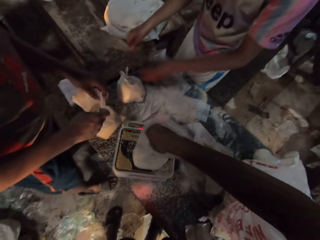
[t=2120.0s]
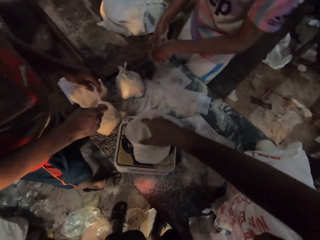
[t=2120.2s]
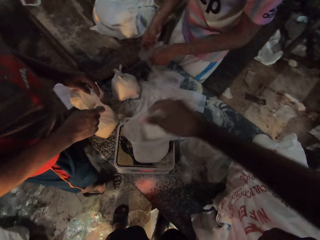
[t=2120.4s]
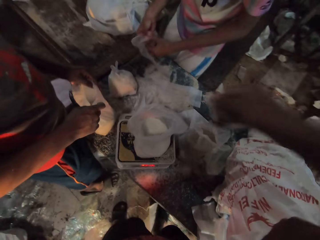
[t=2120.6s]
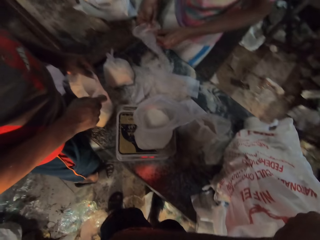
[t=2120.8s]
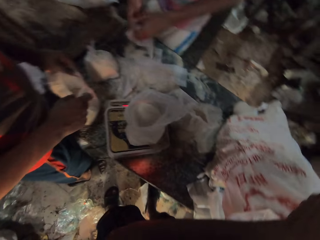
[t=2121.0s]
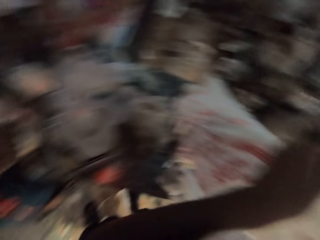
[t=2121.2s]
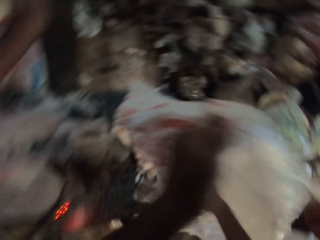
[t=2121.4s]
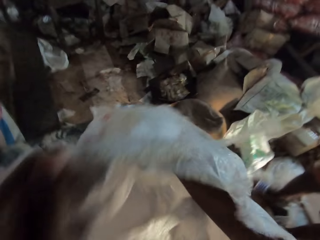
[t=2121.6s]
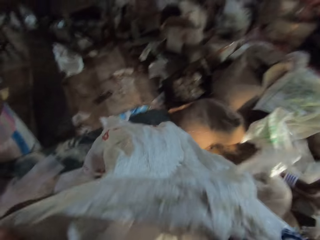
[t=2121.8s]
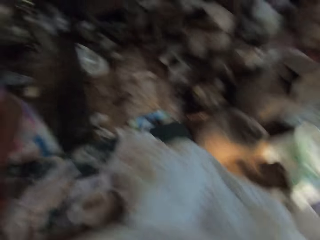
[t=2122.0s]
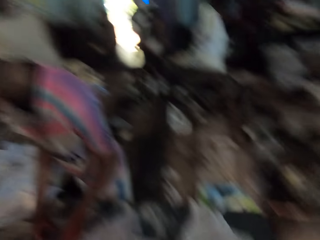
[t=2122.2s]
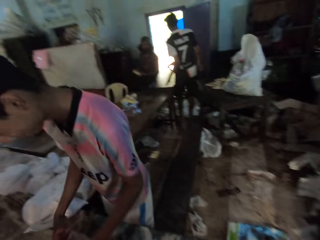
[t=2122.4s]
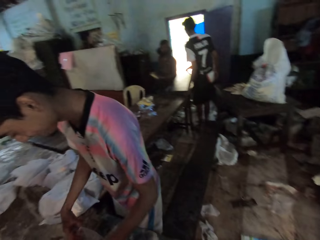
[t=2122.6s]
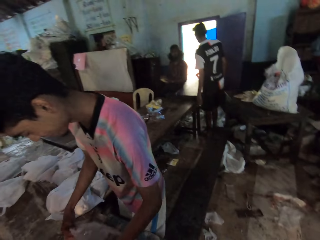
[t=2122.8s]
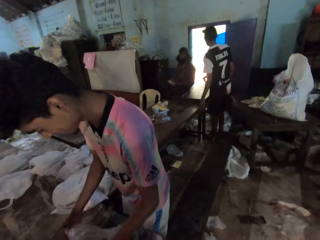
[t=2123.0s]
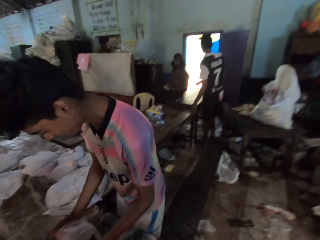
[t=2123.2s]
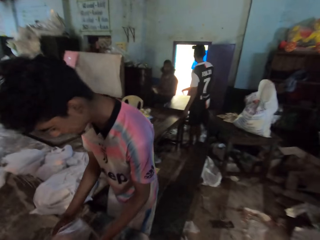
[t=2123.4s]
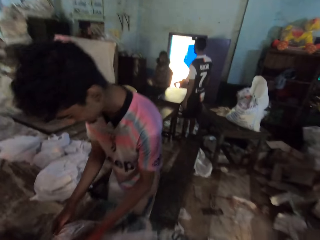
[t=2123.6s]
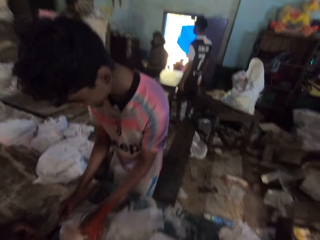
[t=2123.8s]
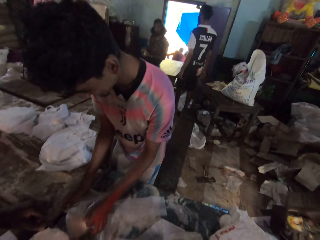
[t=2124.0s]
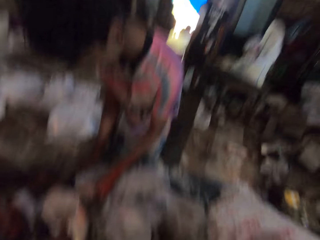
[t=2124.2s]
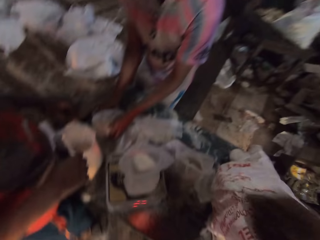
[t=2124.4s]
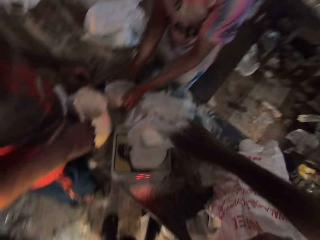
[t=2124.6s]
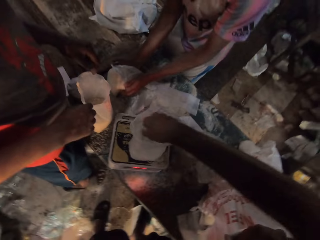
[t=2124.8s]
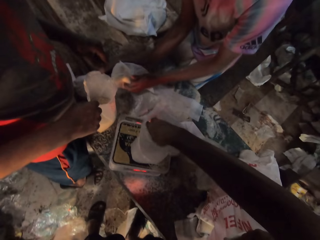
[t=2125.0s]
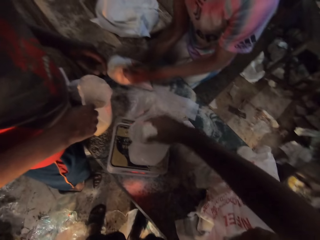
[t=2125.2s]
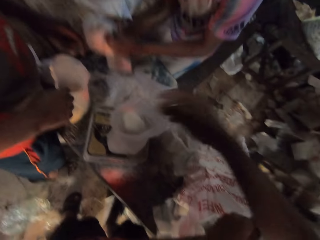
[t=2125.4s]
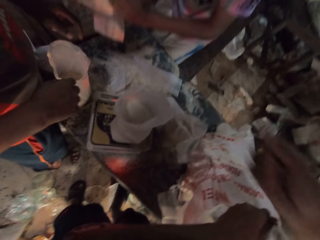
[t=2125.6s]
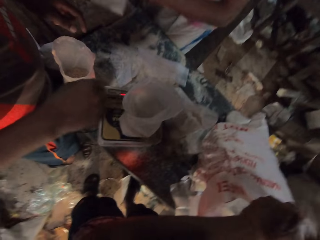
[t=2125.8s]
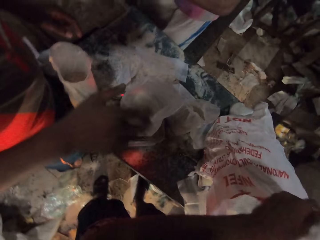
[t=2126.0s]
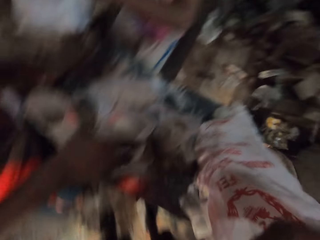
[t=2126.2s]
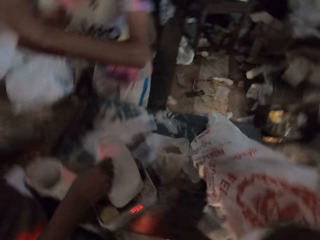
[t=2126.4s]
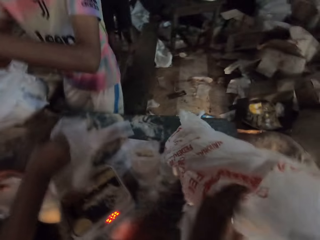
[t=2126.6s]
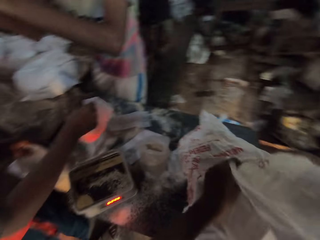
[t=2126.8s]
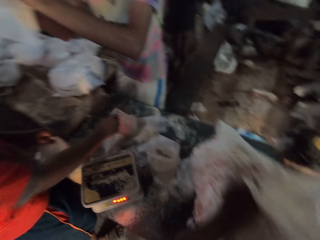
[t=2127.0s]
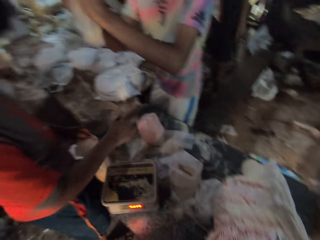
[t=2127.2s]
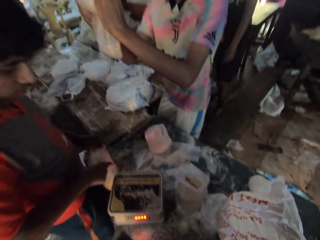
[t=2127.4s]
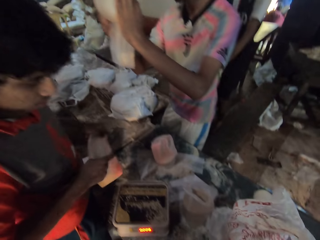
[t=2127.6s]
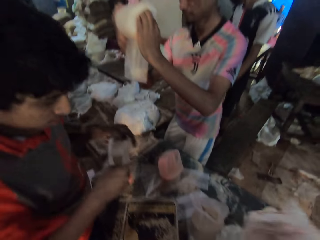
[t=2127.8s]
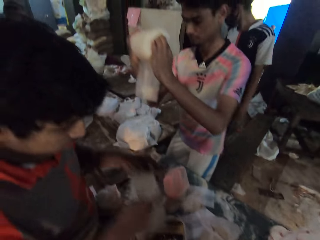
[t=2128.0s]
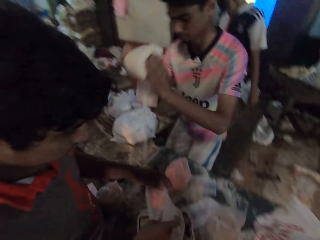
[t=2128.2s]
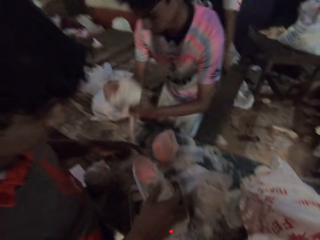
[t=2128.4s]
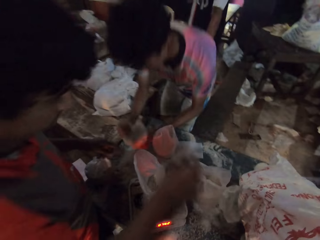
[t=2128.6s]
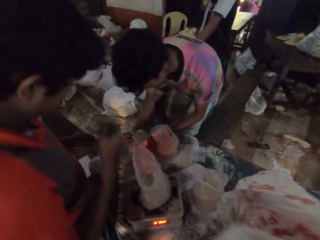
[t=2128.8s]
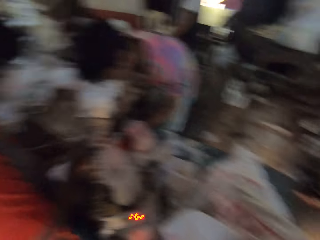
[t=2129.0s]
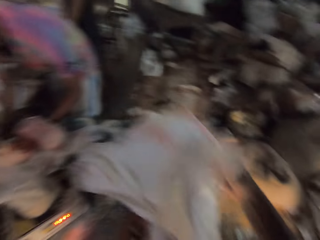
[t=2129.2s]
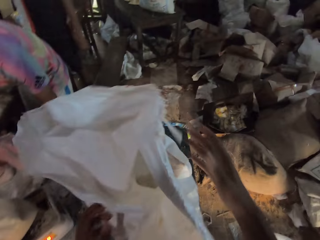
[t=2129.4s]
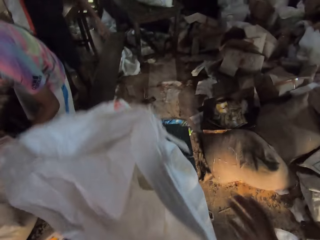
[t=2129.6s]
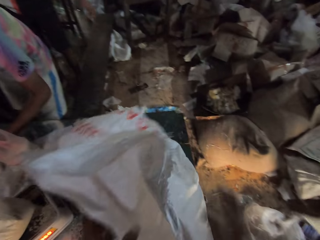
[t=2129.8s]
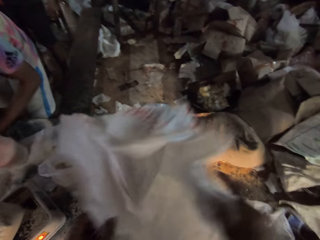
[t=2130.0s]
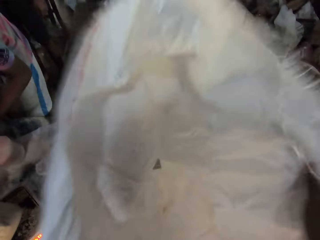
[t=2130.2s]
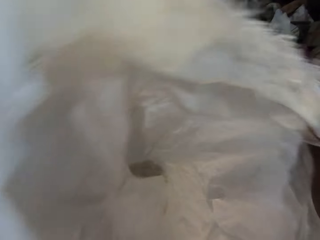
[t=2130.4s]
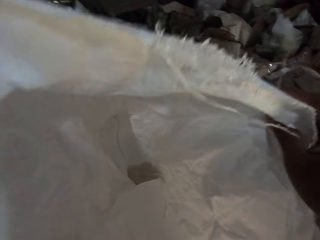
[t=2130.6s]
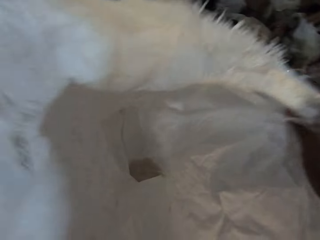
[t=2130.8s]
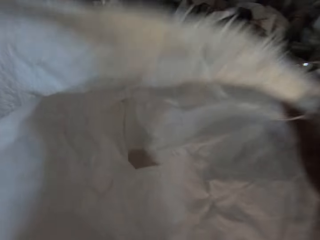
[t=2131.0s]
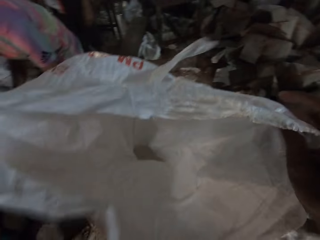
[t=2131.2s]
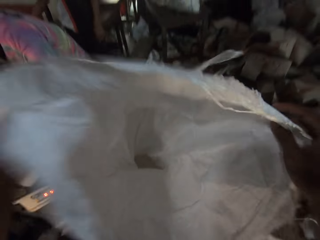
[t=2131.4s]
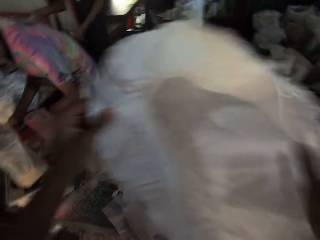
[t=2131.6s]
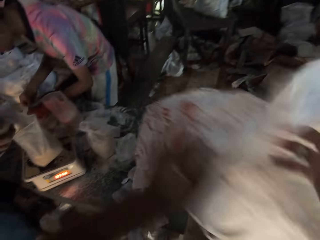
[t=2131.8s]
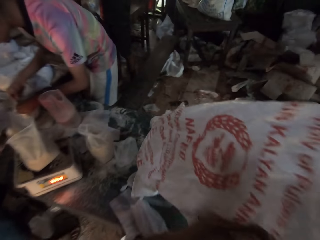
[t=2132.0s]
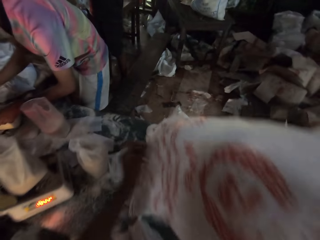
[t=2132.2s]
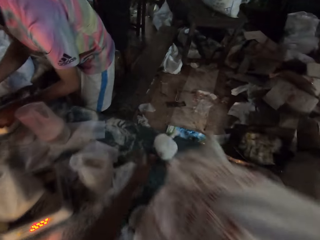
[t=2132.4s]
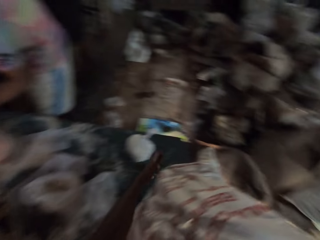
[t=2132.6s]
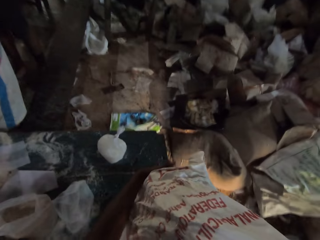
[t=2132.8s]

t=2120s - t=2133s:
The camera wearer pours the flour into the polythene bag of flour on the scale with his right hand. The man opens the polythene bag on the table in both hands. The camera wearer picks some flour from the bag on the table with his right hand. He looks at a person. The man places the polythene bag on the polythene bag on the table with both hands. The camera wearer pours the flour into the polythene bag of flour on the scale with his right hand. The man lifts the polythene bags from the table with both hands. Another man picks the polythene bag of flour from the scale with his right hand. The camera wearer holds the sack with the left hand. He moves the bag on the table with his left hand. The second man places the polythene bag on the table with his right hand, holds the polythene bag on the table in both hands, and lifts the polythene bag from the table with both hands. The first man places the polythene bags on the table with both hands. The camera wearer opens the bag on the table with both hands. He looks inside the sack.

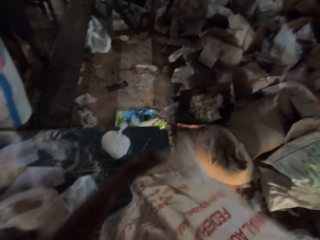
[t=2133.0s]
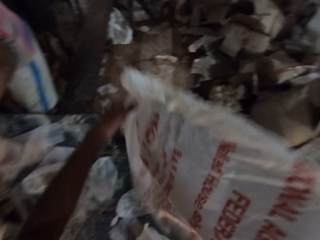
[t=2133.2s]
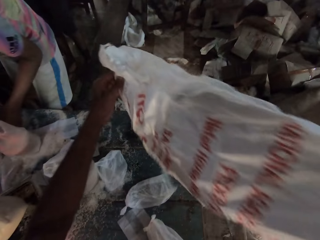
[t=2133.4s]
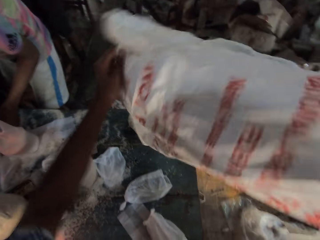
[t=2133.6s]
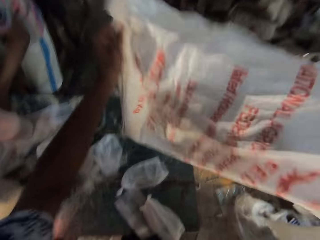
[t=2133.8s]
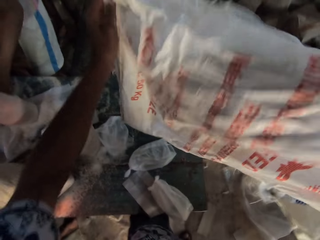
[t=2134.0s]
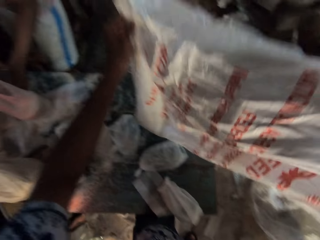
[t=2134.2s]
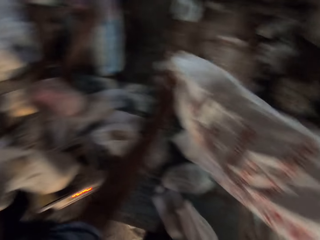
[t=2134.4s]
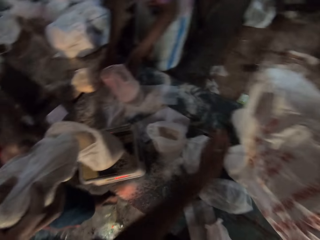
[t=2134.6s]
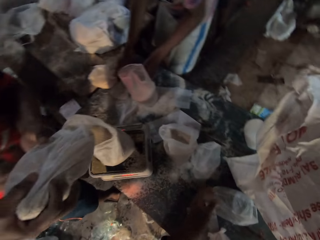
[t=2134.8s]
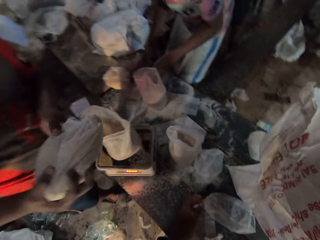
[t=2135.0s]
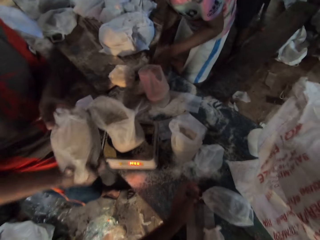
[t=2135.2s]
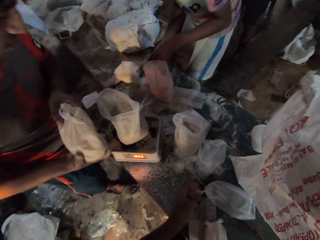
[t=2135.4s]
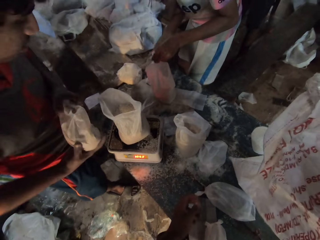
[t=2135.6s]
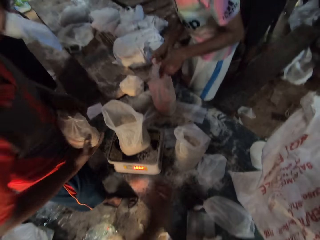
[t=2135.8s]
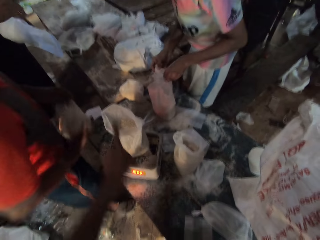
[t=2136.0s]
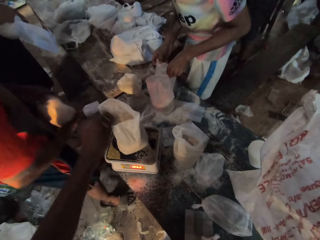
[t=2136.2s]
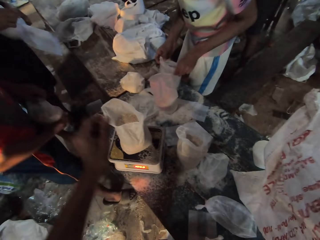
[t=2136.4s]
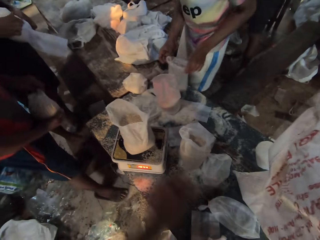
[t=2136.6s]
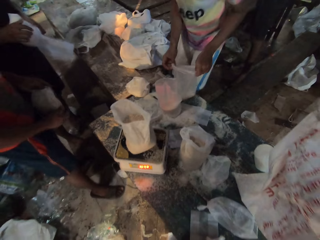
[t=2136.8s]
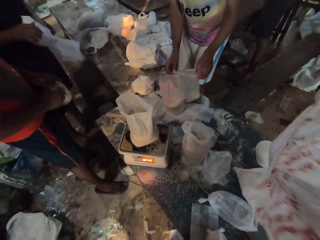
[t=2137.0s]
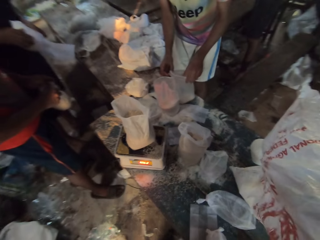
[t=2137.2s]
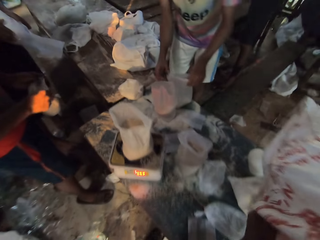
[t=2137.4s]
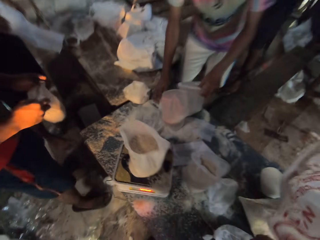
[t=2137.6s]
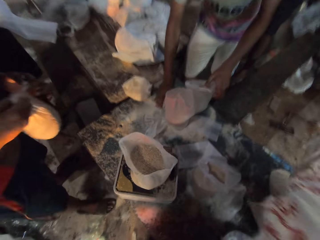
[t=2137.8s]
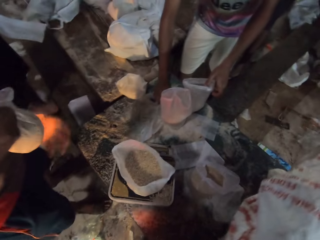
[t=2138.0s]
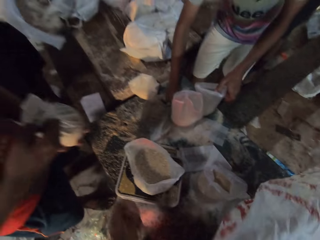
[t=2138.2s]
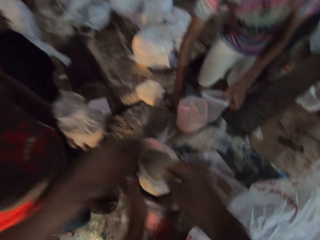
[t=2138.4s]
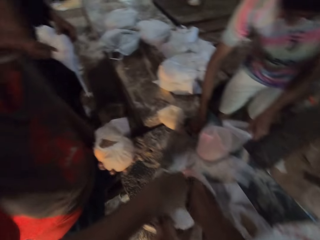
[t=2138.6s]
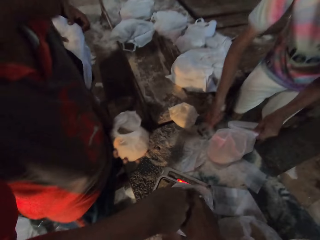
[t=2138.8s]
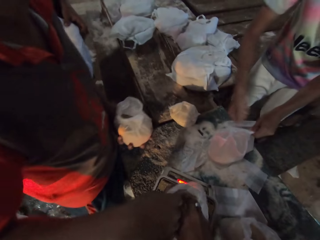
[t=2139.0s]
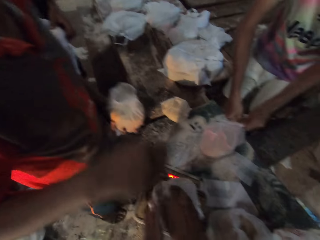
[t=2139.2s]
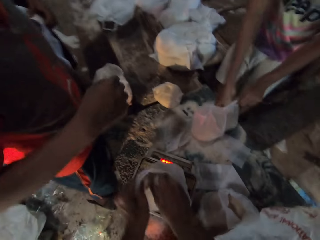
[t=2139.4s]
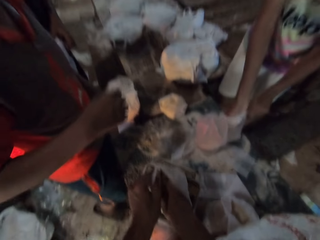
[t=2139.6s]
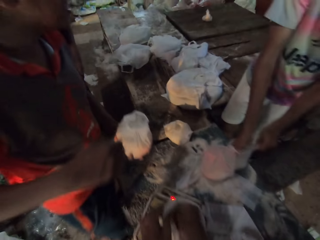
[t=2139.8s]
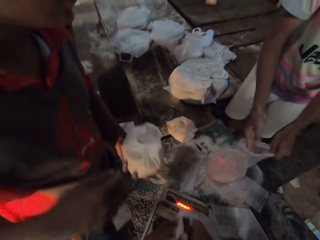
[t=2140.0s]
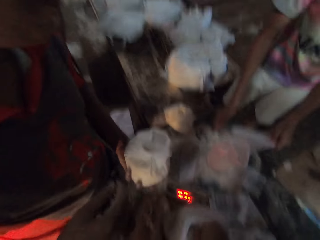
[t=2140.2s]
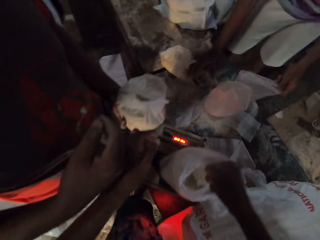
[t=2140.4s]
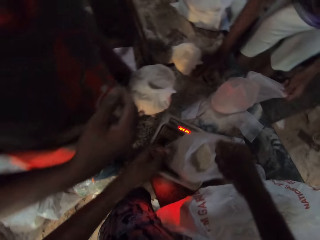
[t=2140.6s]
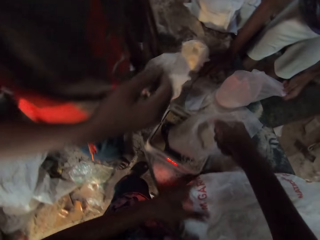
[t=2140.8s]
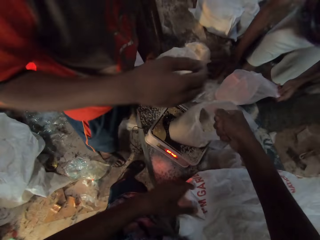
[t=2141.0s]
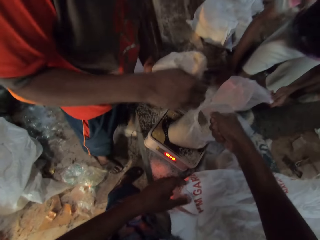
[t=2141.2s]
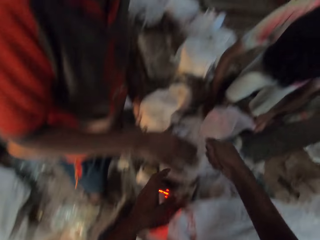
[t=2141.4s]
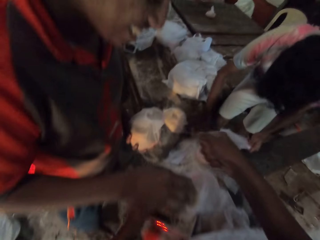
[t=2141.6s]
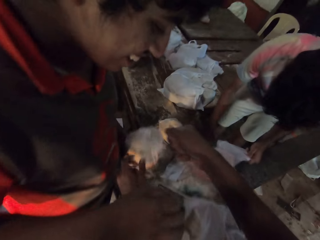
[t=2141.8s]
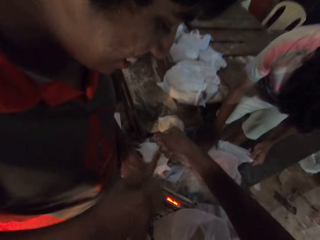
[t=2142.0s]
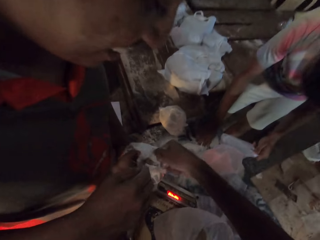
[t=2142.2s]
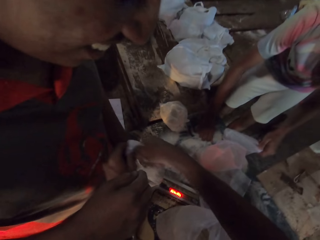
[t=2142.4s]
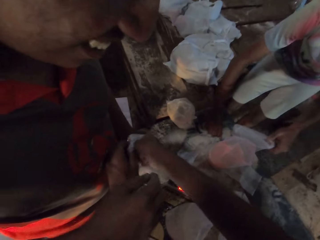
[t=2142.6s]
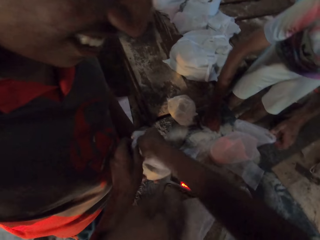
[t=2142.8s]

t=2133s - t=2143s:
The camera wearer picks the bag from the table in both hands. He holds the sack with both hands. He shakes the sack. The man pours some broken wheat into a polythene bag on the scale on the table with both hands. The camera wearer places the sack on the table. Another man puts a polythene bag in a polythene bag with both hands. A third man picks the polythene bag from the table with both hands. The first man opens the polythene bag of broken wheat in both hands. The third man scoops some flour from the table into the polythene bag with his right hand. The camera wearer holds the polythene bag of broken wheat on the scale with his left hand. The first man pours some broken wheat in the polythene bag of broken wheat on the scale with his right hand. The camera wearer pours some broken wheat in the polythene bag of broken wheat on the scale with his right hand. He scoops with the right hand. The first man holds the polythene bag of broken wheat with his right hand.
